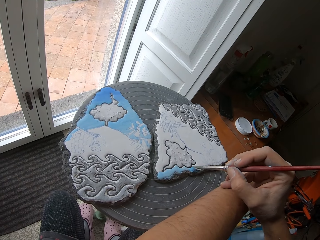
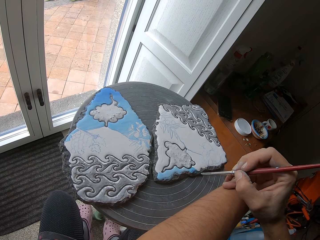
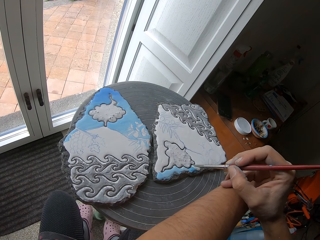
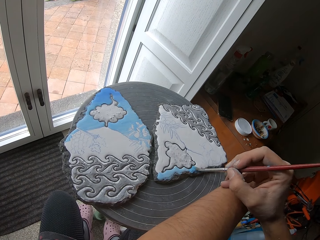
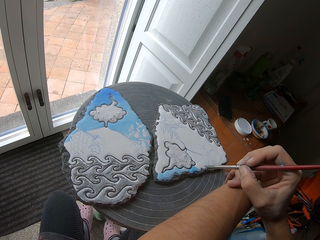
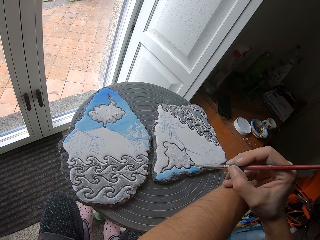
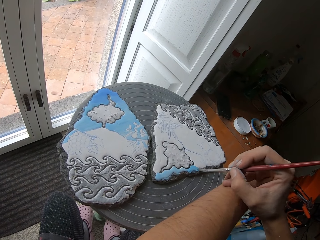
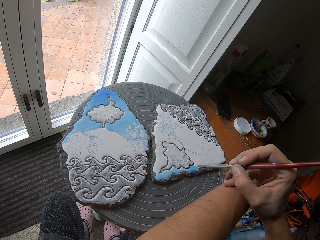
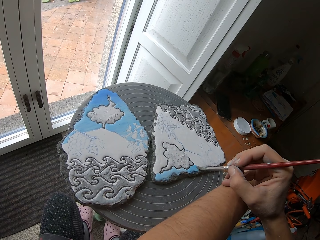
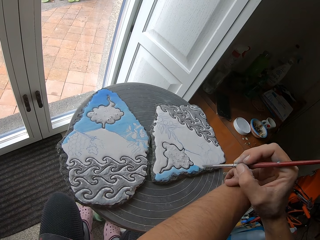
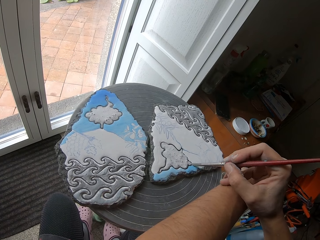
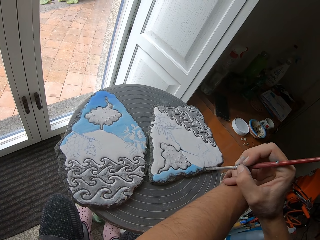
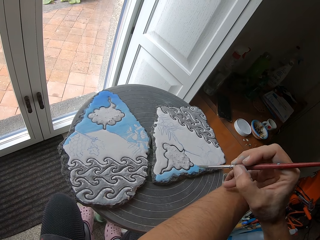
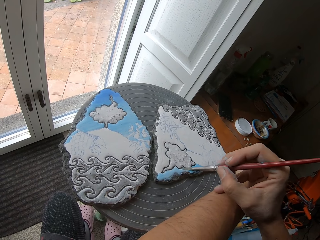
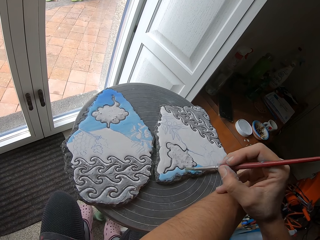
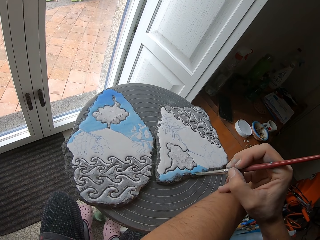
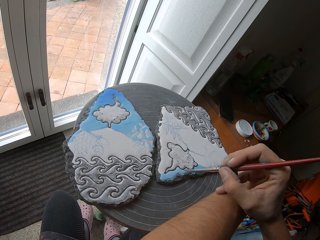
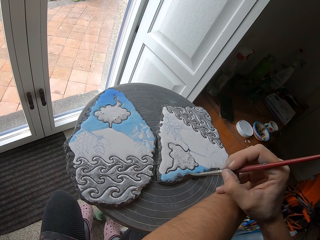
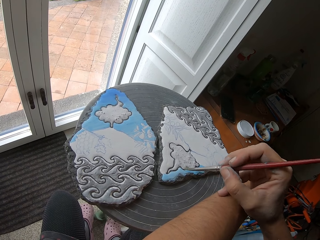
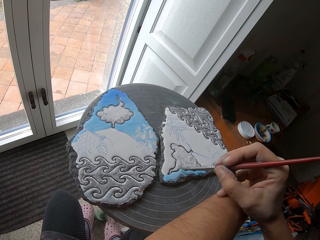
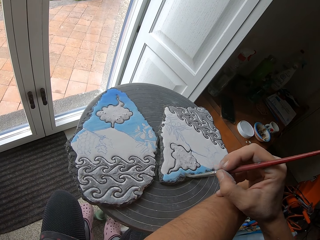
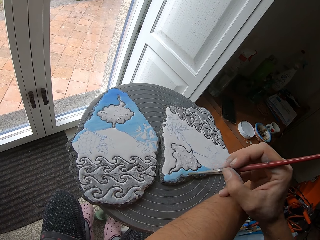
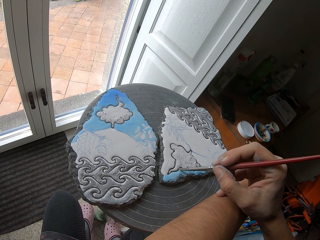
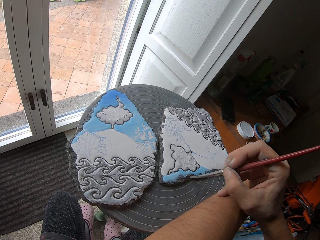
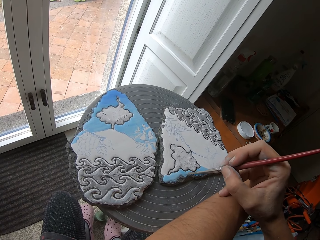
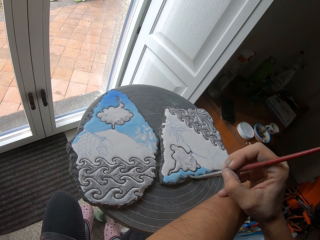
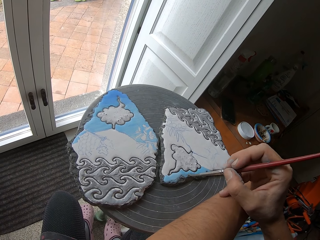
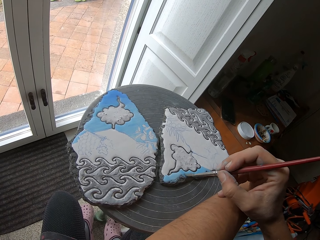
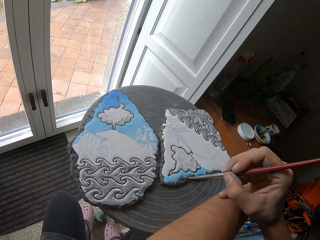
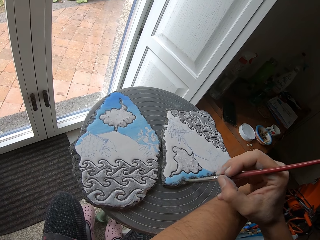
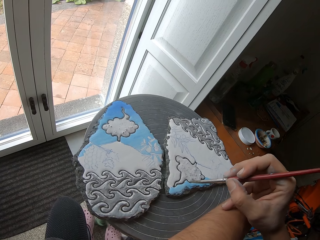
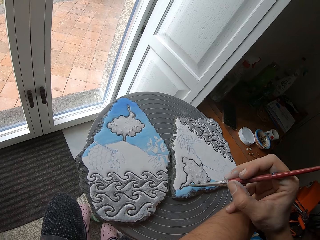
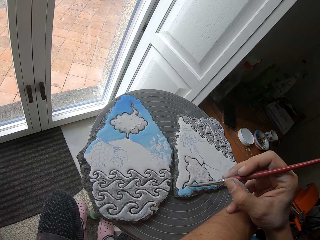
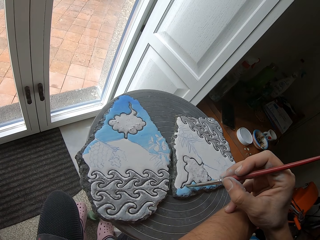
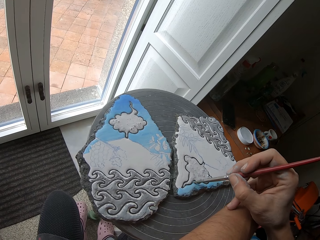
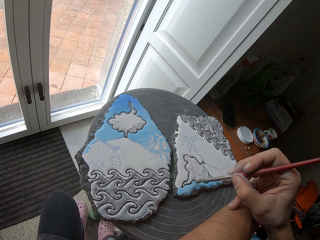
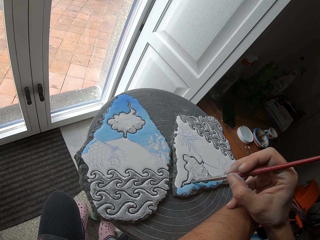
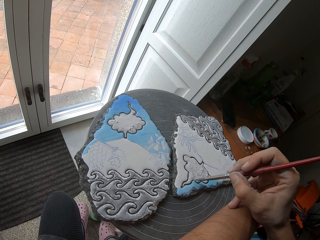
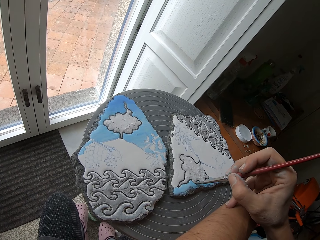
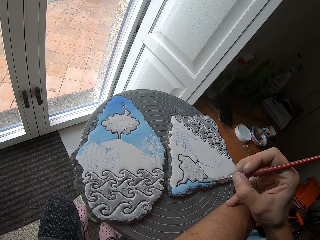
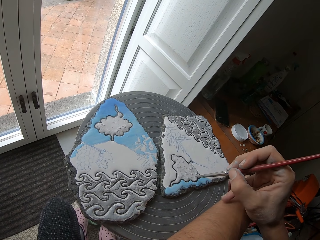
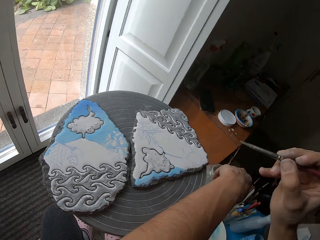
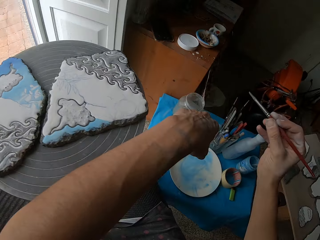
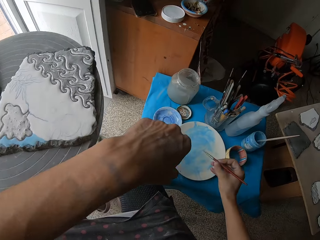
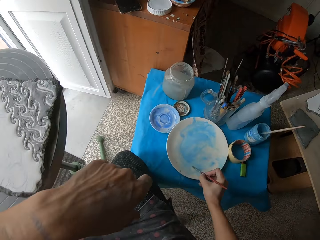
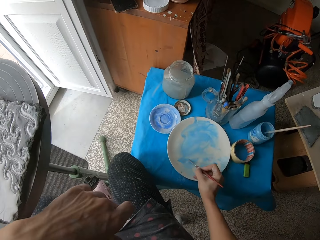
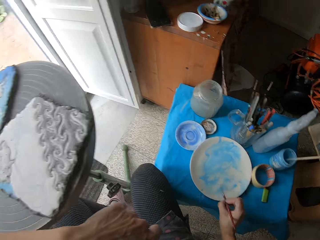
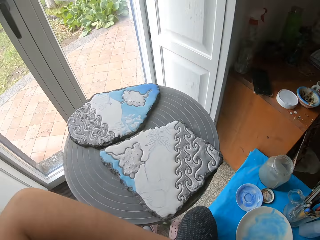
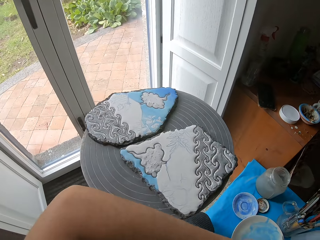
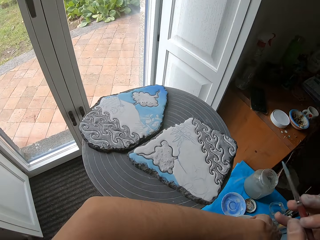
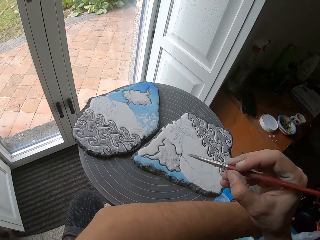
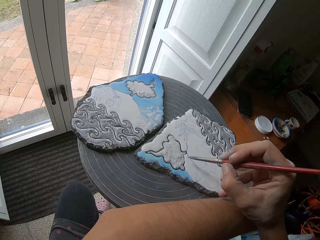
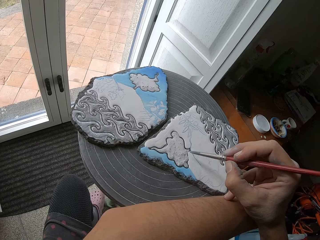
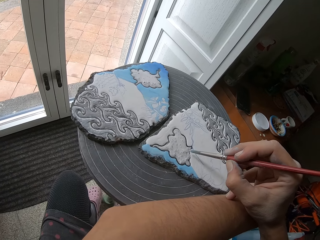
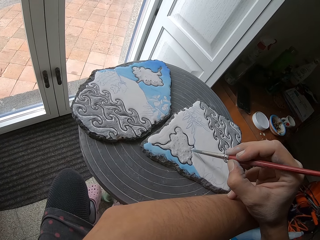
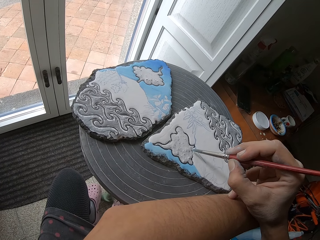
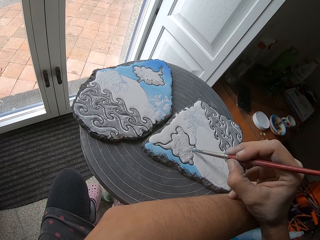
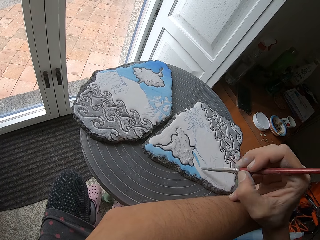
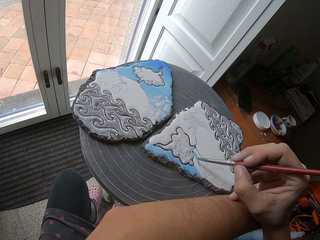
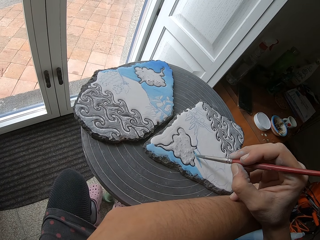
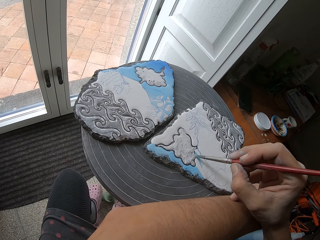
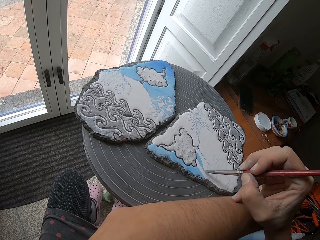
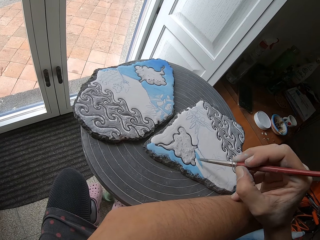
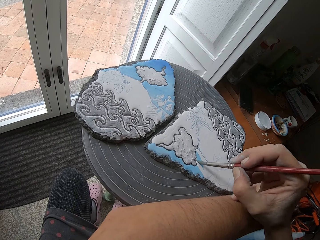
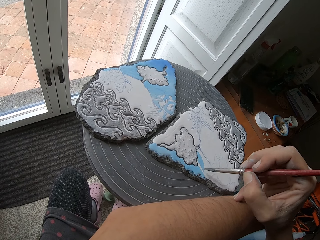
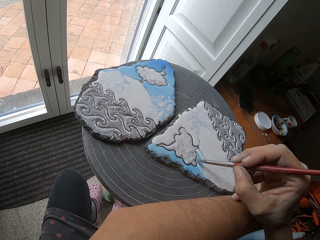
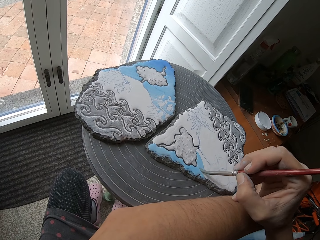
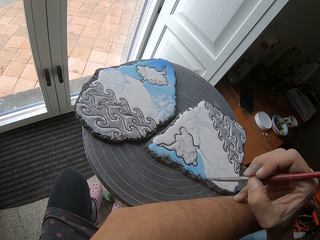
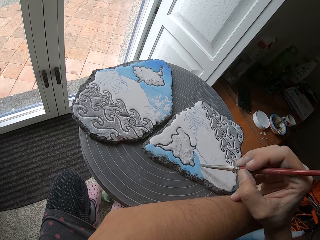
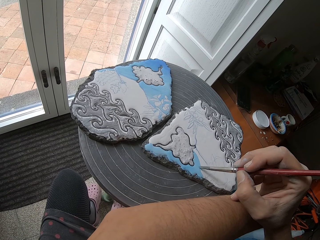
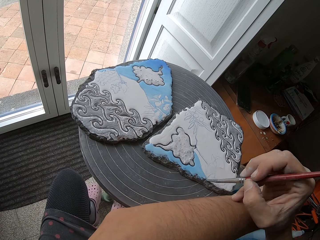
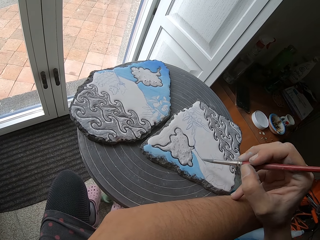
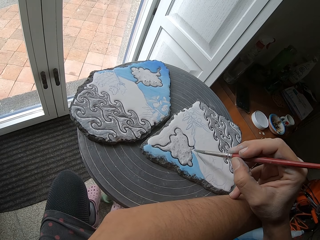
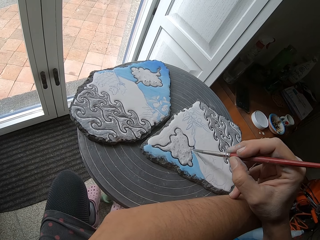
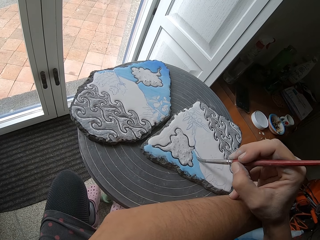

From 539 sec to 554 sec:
The camera wearer rubs the paint brush in her right hand on the blue color on the plate on the table. She paints the ceramic ornament on the turn table with the paint brush in her right hand.

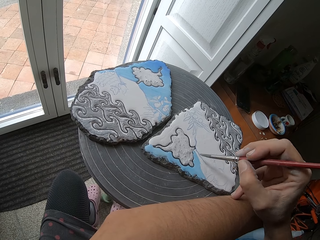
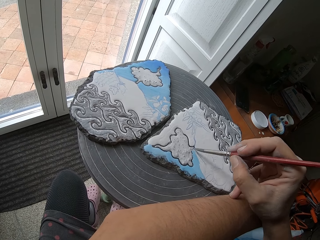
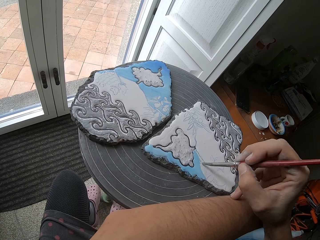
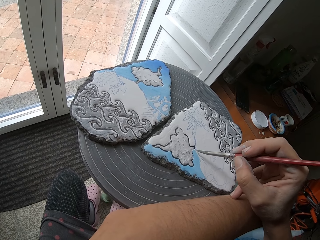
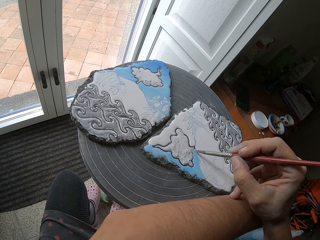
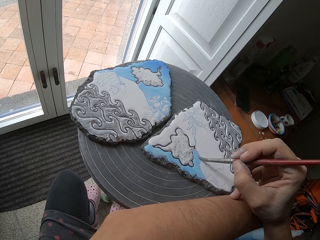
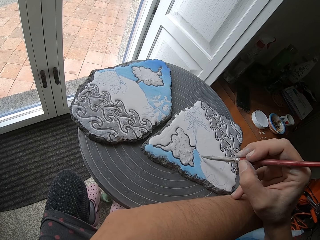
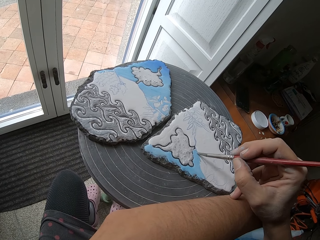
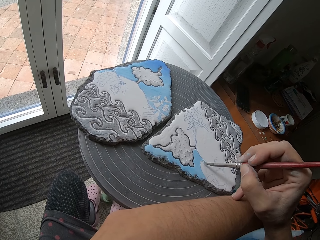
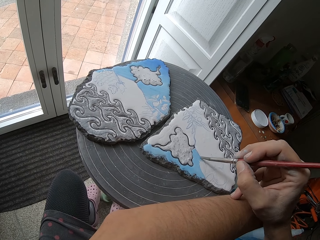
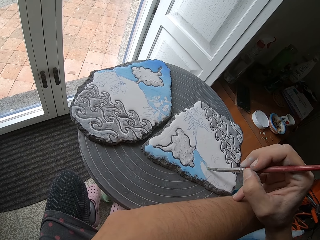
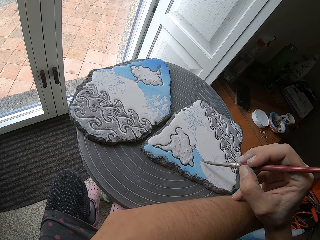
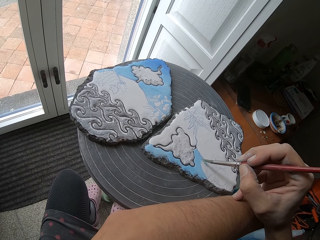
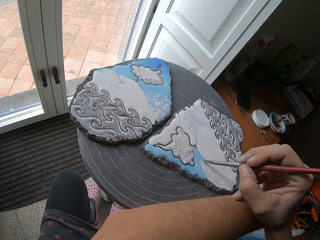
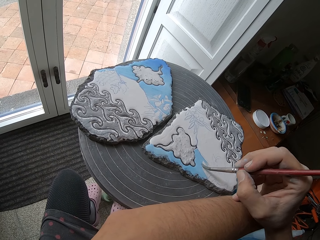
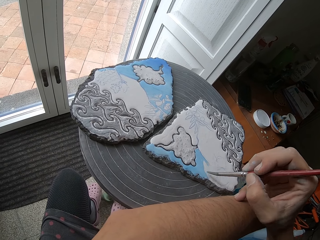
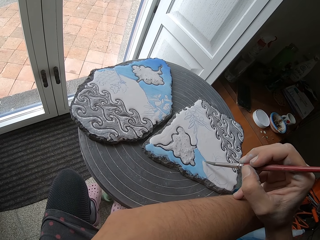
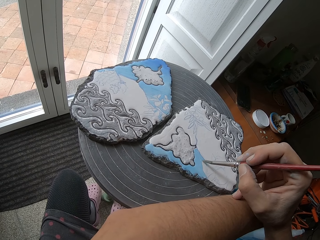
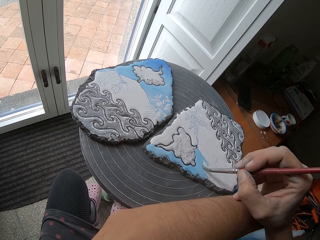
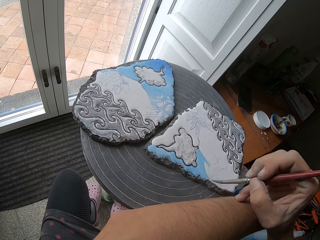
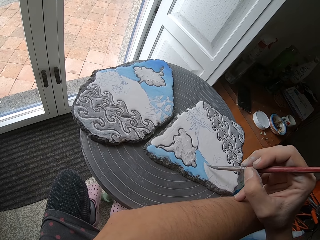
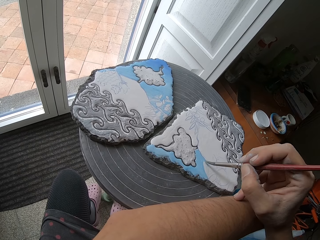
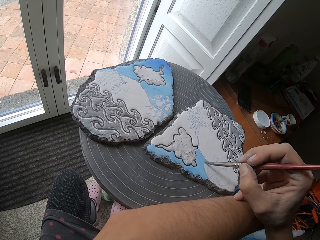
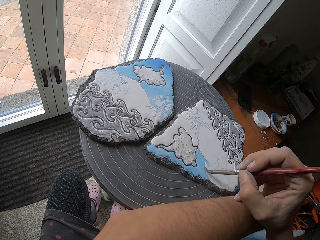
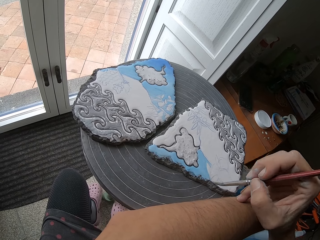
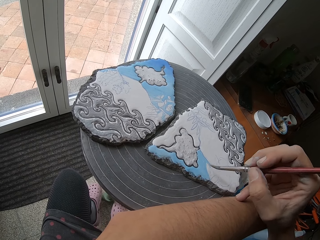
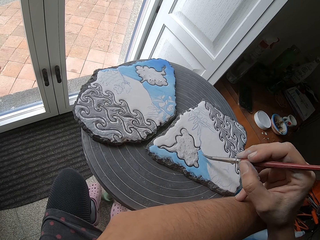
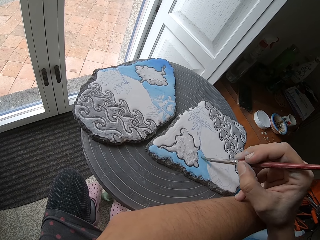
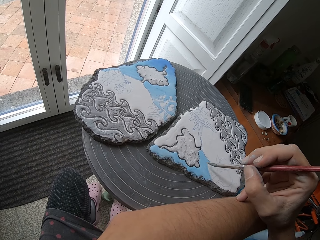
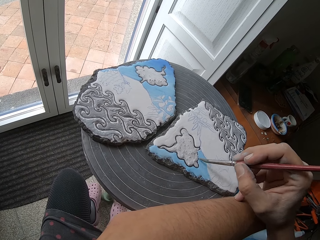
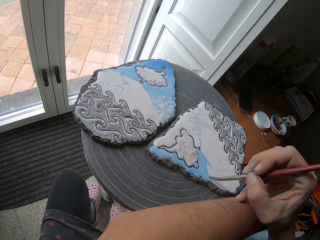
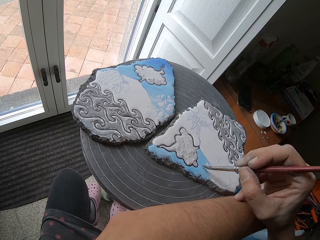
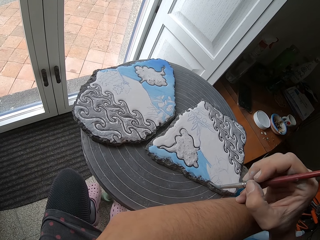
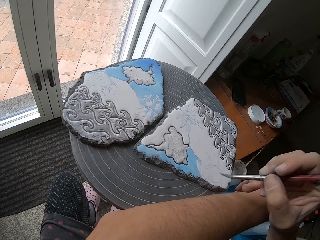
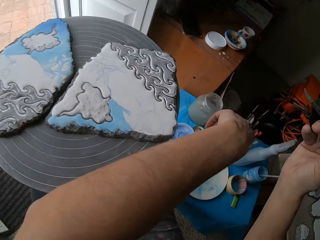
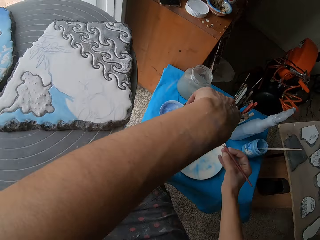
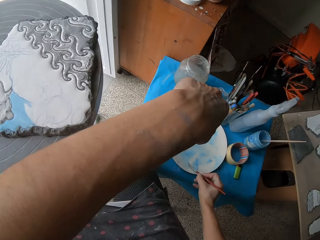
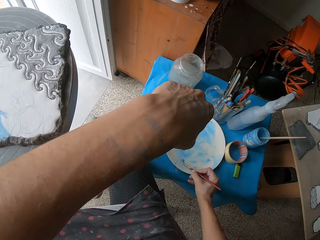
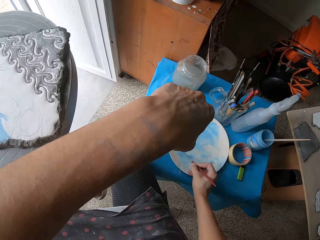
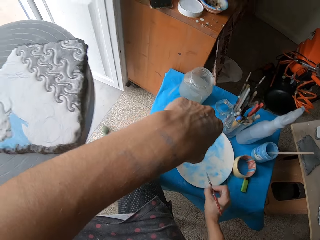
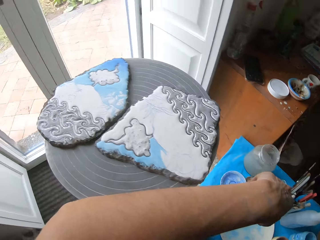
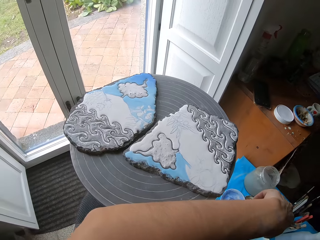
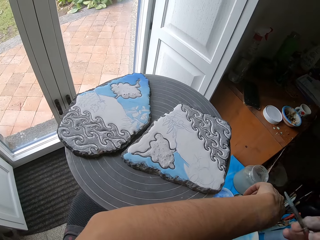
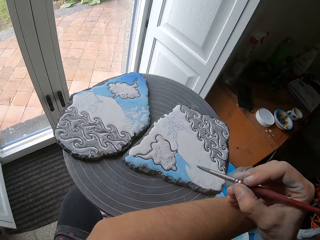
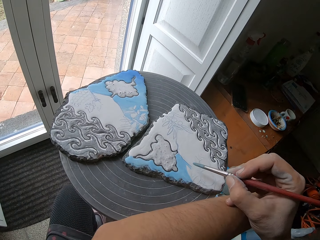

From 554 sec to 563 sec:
The camera wearer takes some blue paint from the plate of paint with the paint brush.
